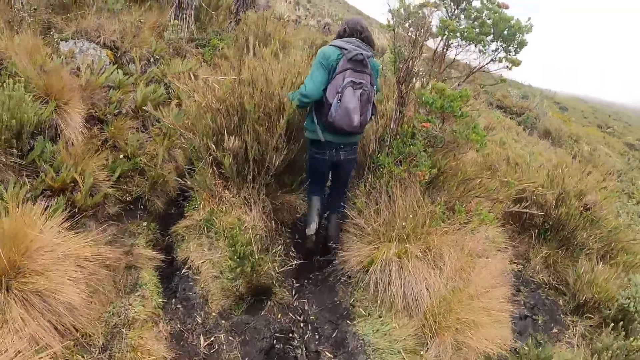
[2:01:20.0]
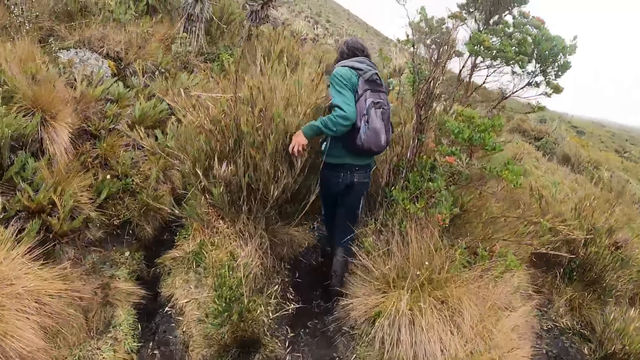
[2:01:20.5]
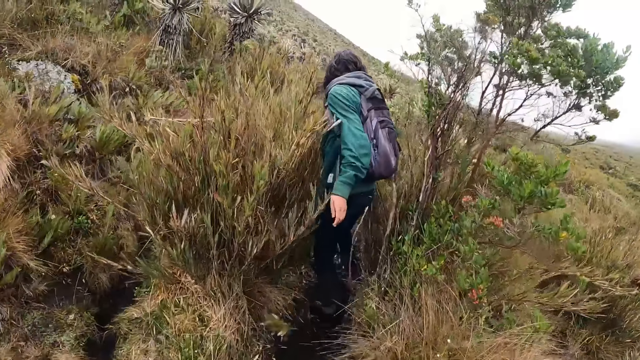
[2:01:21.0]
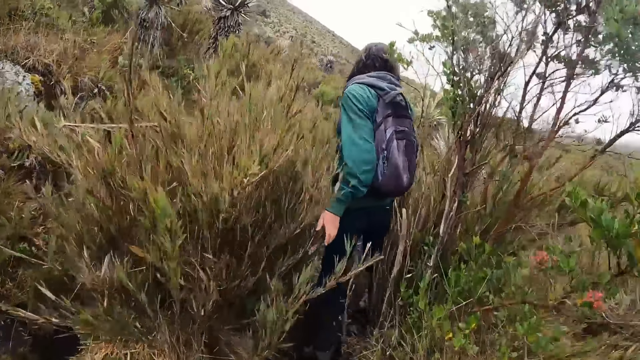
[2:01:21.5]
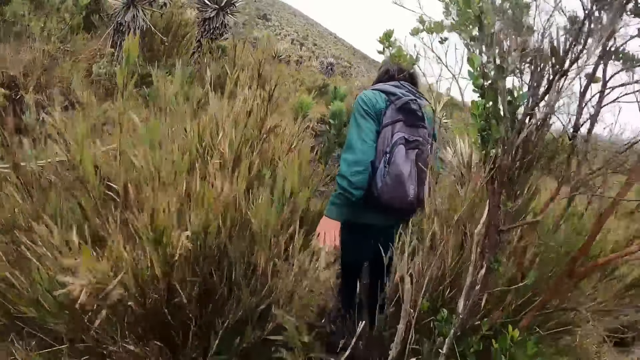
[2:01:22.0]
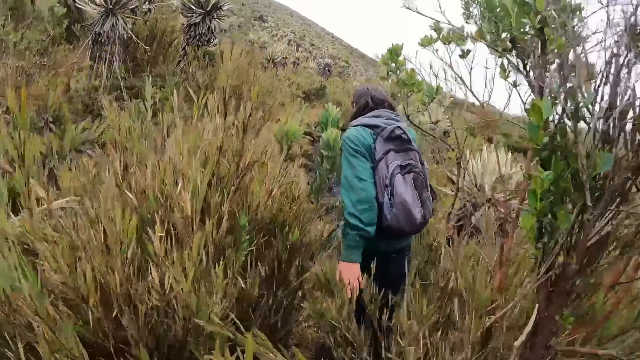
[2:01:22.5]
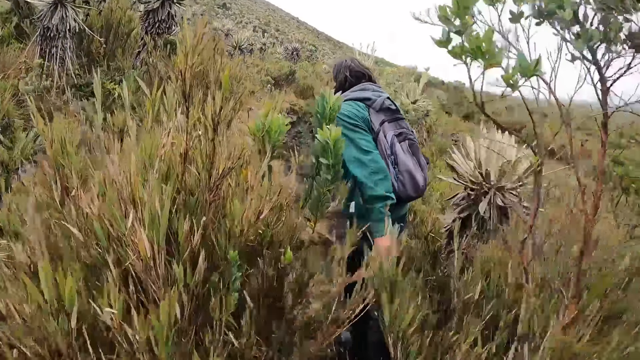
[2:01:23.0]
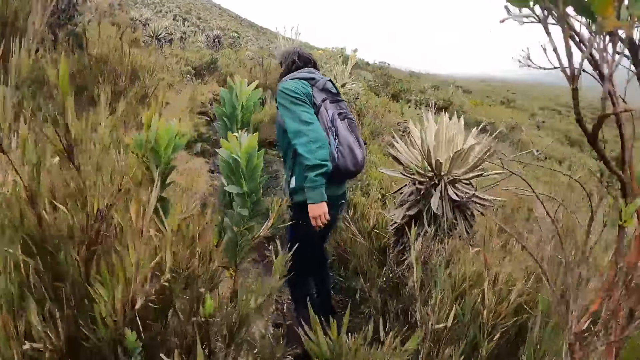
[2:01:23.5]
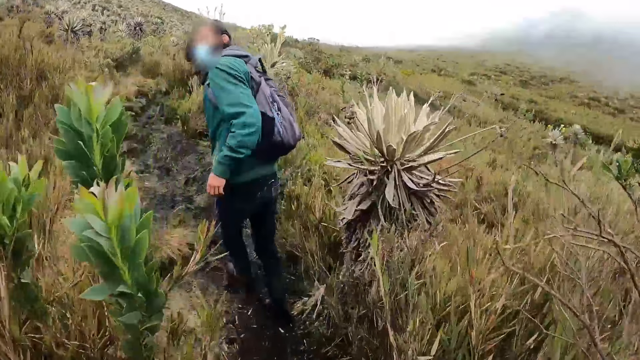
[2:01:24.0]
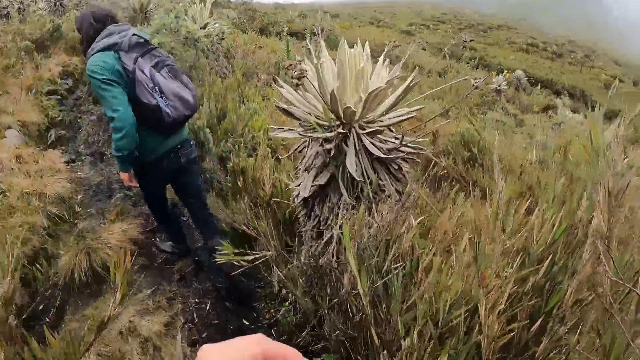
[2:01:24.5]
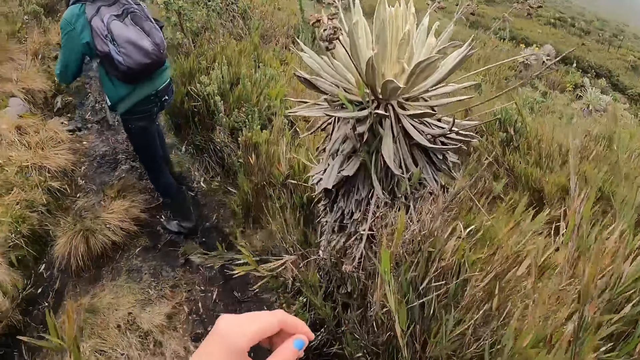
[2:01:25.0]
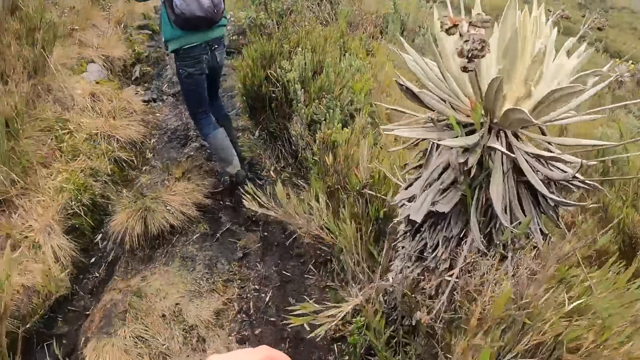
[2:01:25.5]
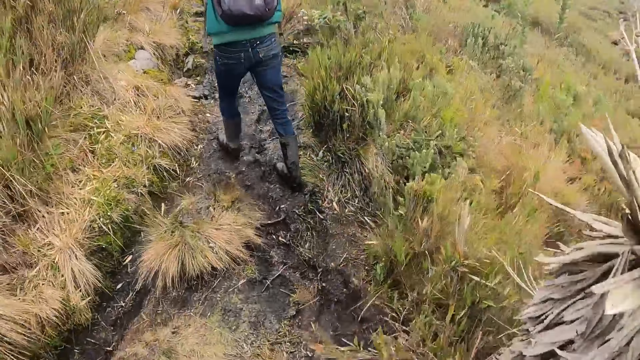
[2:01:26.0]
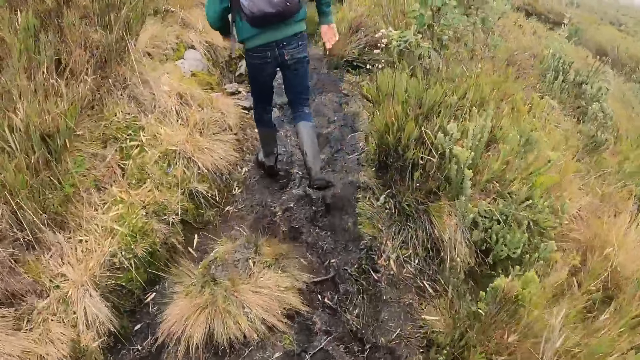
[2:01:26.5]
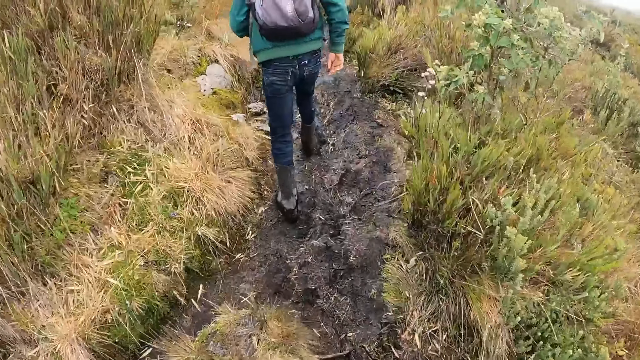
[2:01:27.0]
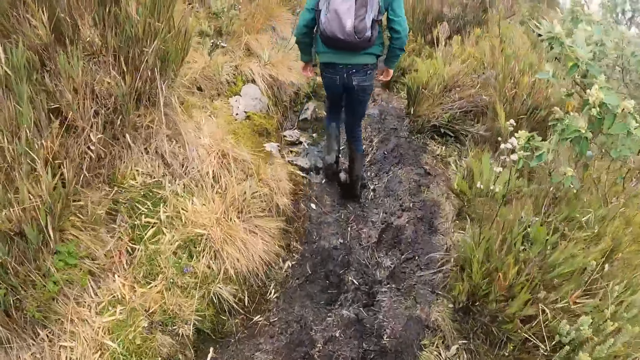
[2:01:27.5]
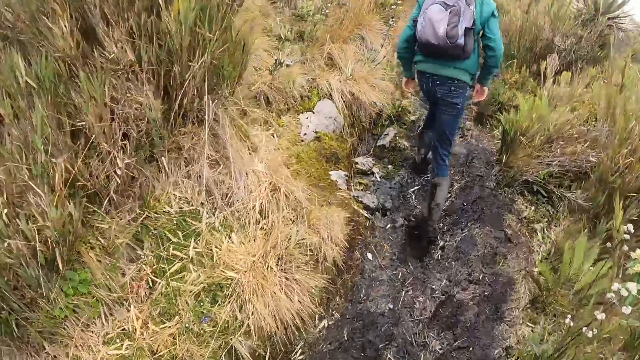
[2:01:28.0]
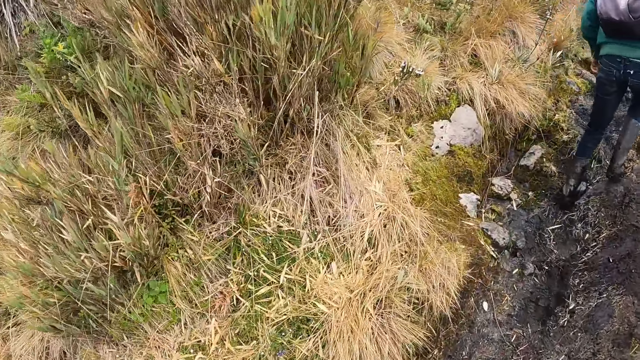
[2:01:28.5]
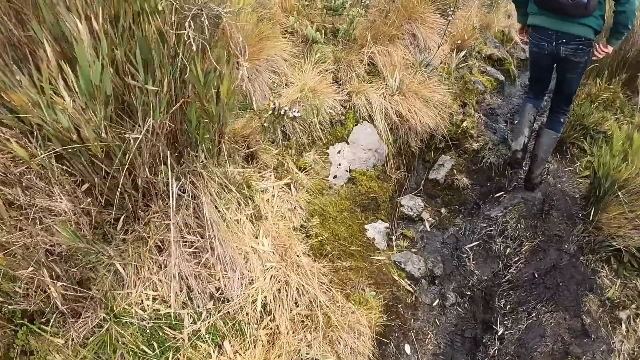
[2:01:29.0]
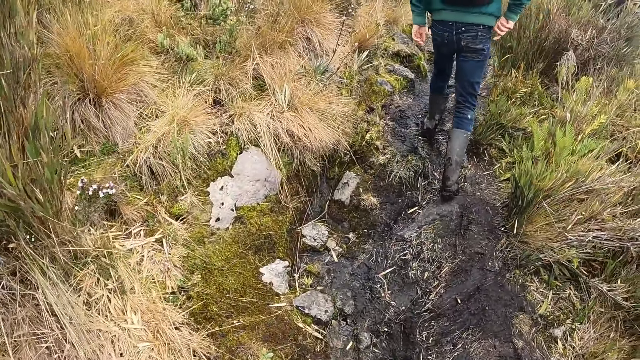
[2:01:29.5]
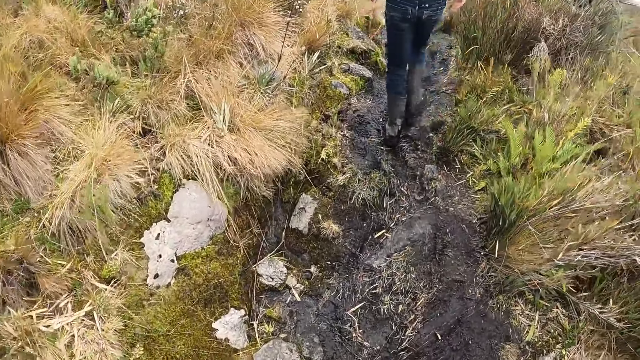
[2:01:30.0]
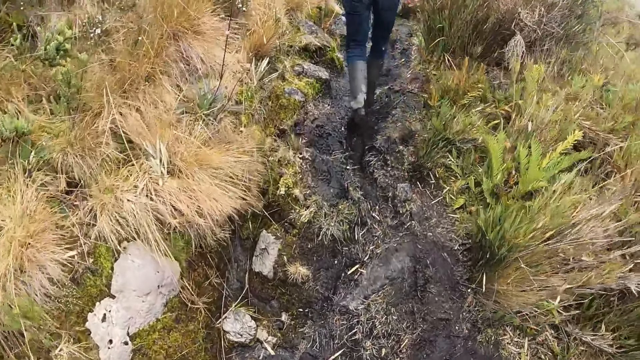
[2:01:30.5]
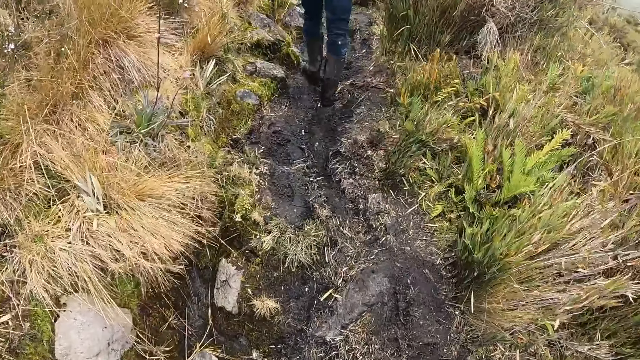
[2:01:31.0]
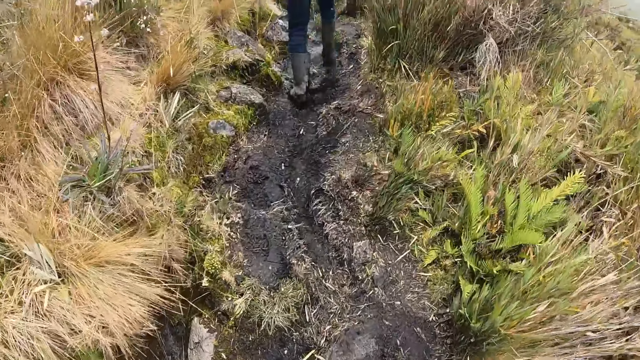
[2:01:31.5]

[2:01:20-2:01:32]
A man walks around. The camera wearer moves the hand. The man walks around.

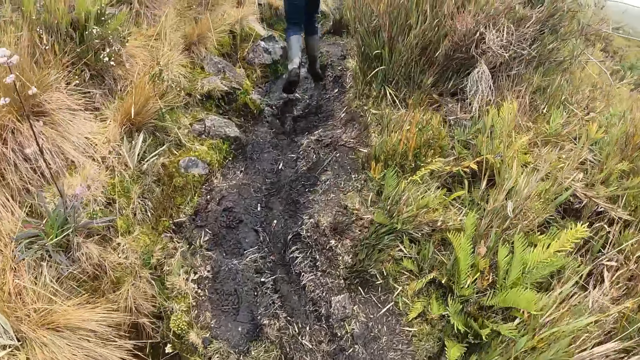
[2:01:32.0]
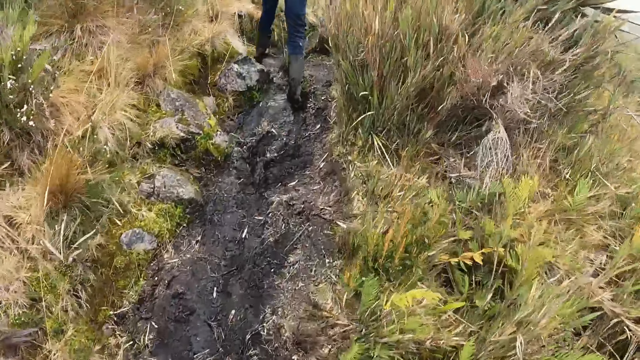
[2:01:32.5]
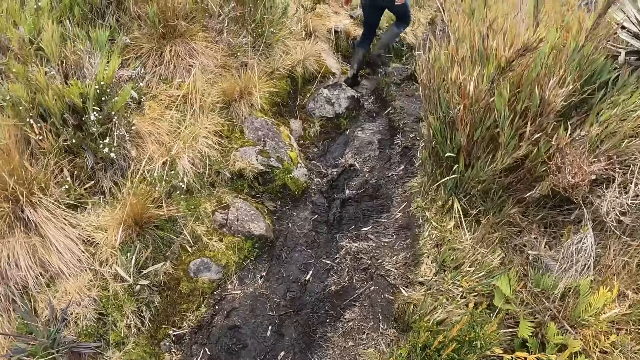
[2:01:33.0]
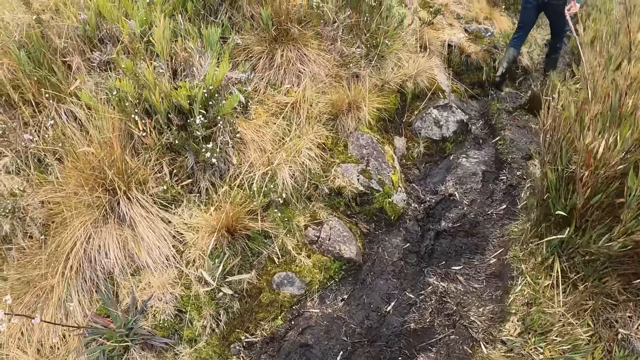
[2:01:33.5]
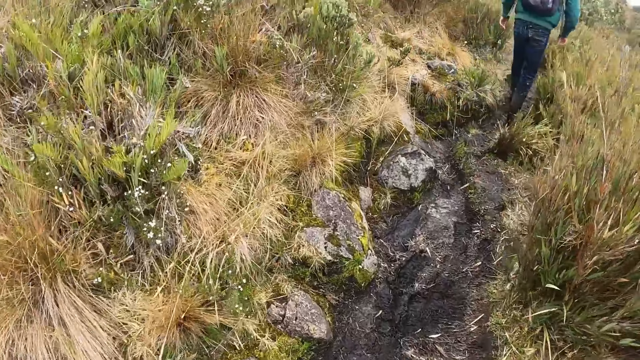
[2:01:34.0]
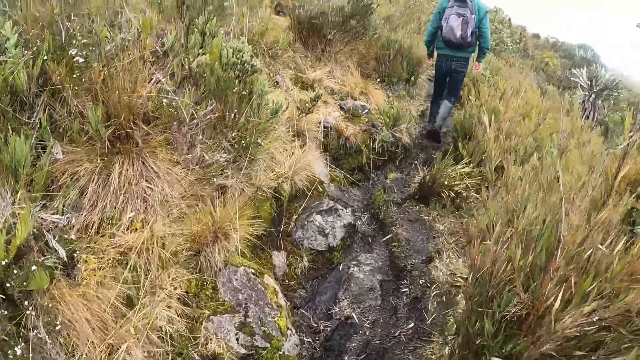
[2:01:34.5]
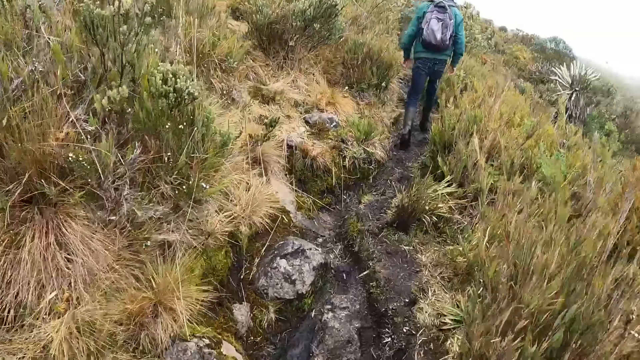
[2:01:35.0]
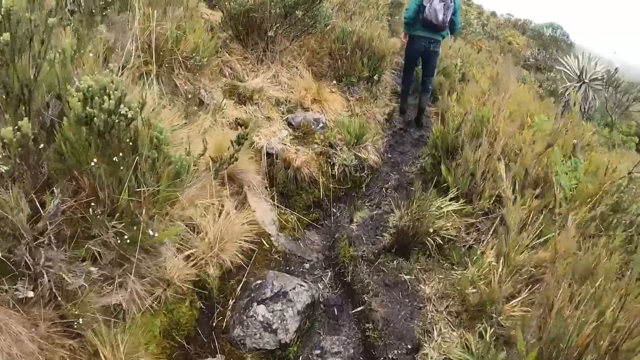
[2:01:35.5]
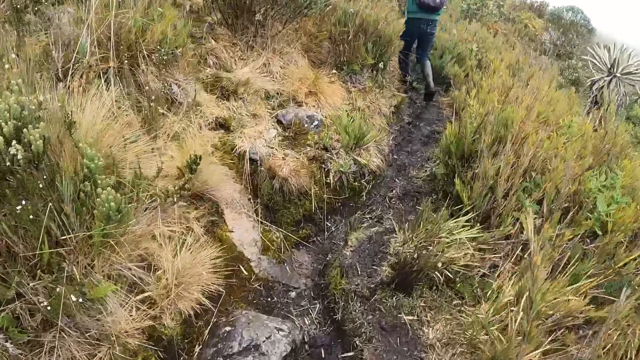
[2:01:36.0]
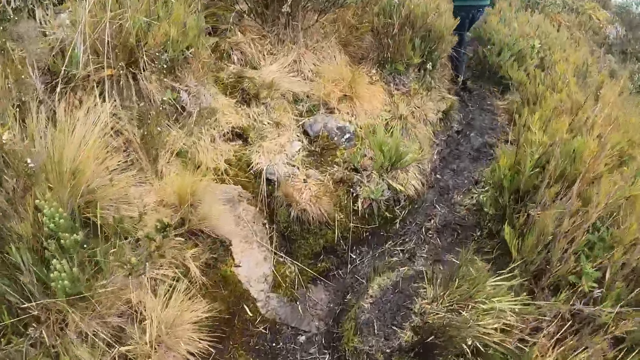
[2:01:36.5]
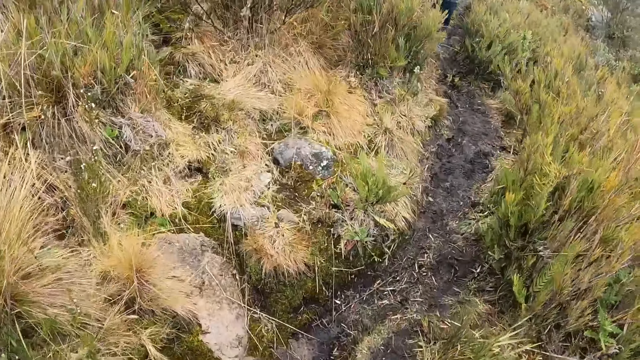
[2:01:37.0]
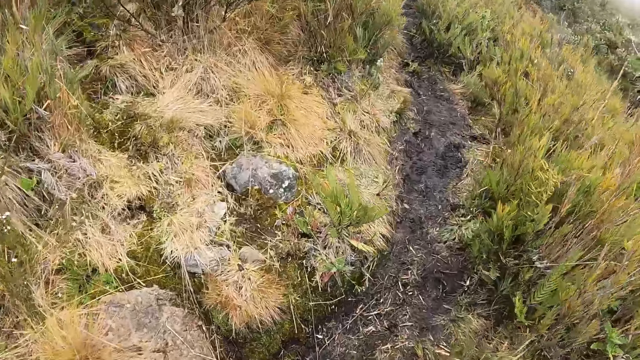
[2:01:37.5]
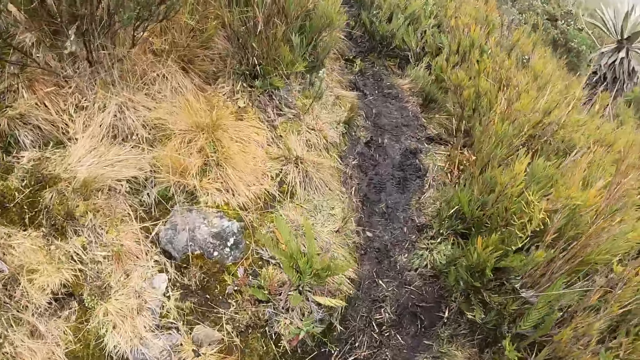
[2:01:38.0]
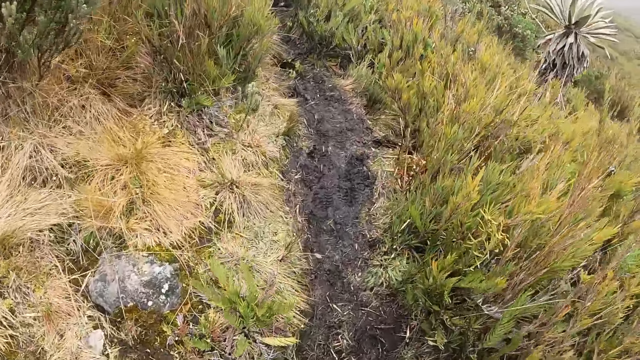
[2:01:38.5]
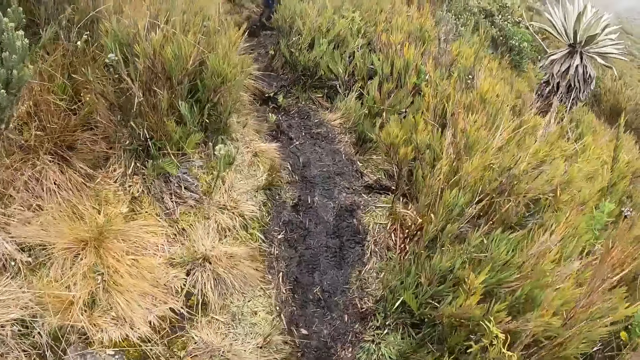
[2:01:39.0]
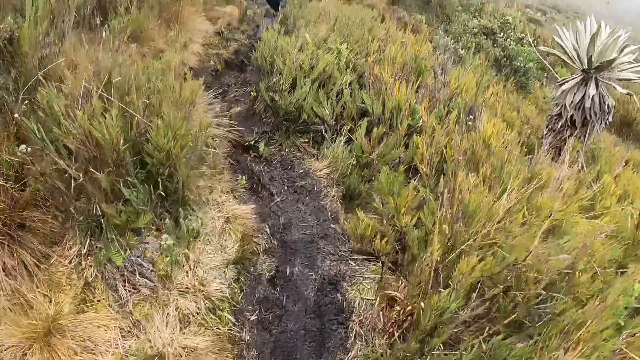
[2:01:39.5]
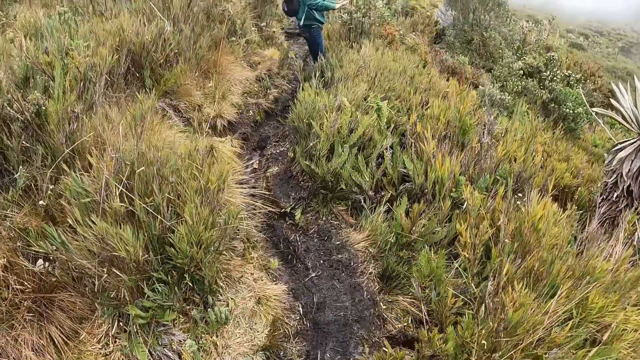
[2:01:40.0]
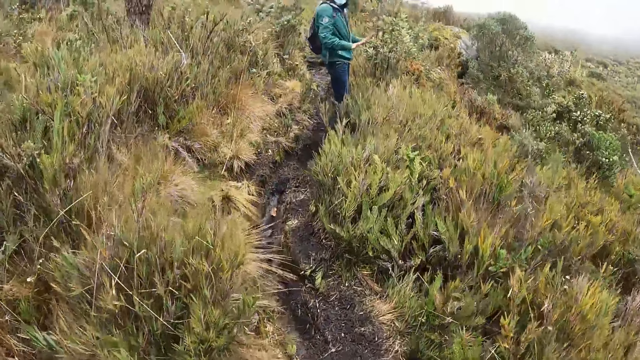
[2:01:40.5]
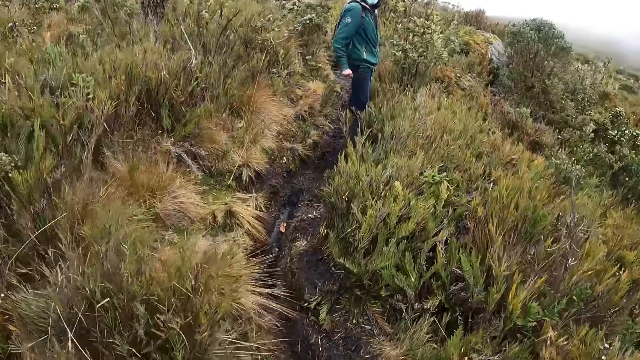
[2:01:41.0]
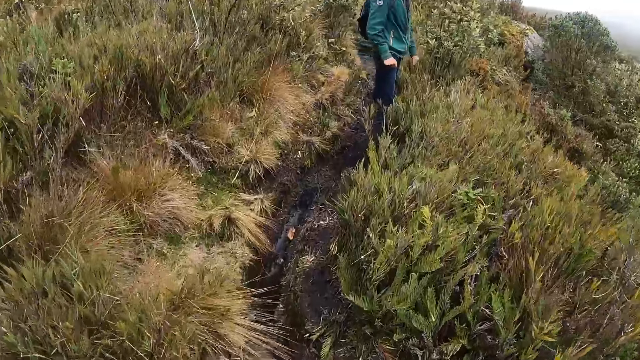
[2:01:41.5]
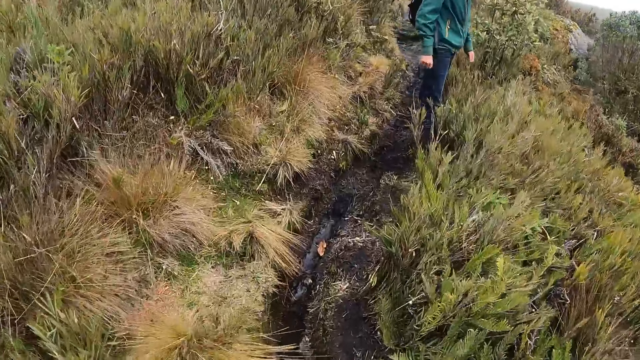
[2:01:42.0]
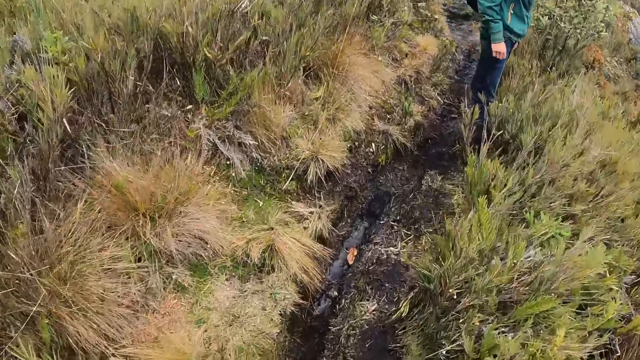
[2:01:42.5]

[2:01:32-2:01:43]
The camera wearer looks around and walks around. A man moves the hands.
